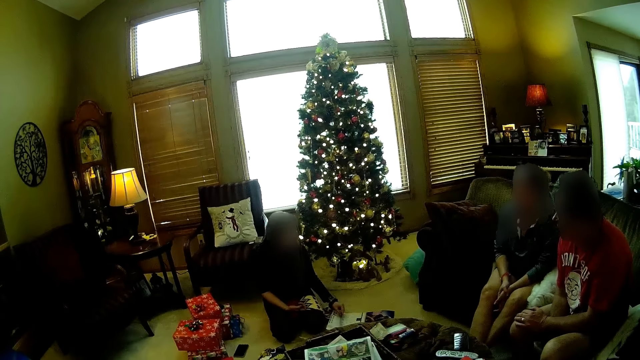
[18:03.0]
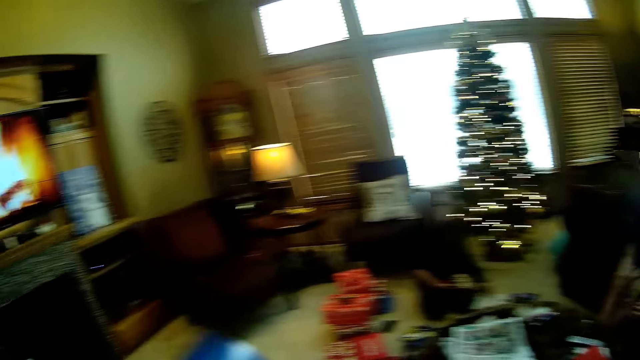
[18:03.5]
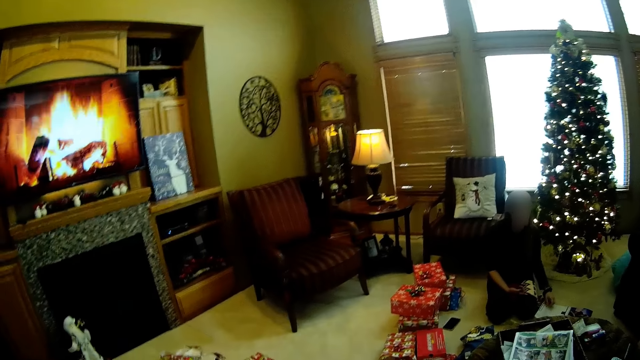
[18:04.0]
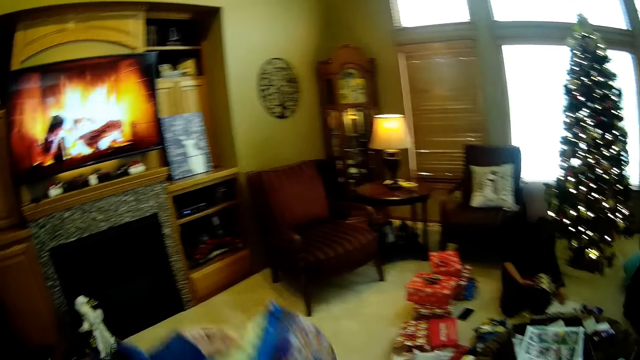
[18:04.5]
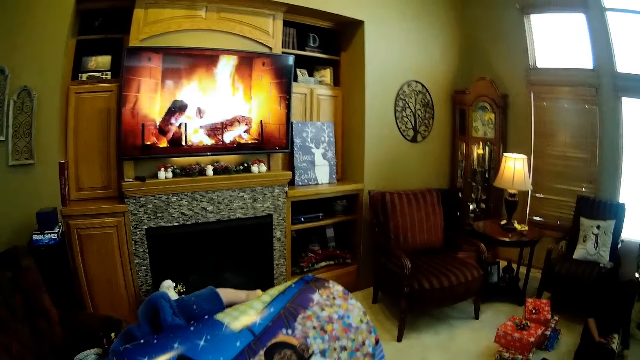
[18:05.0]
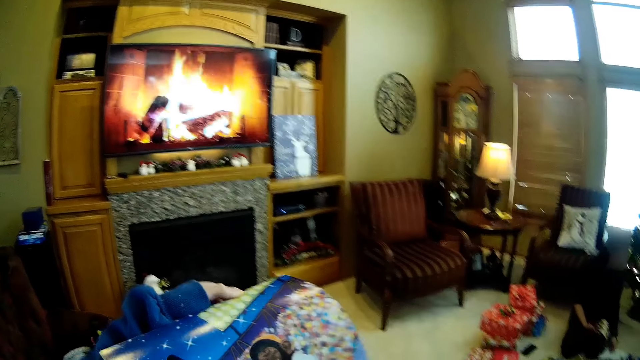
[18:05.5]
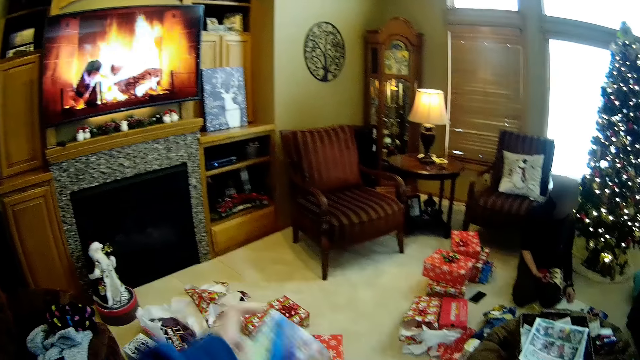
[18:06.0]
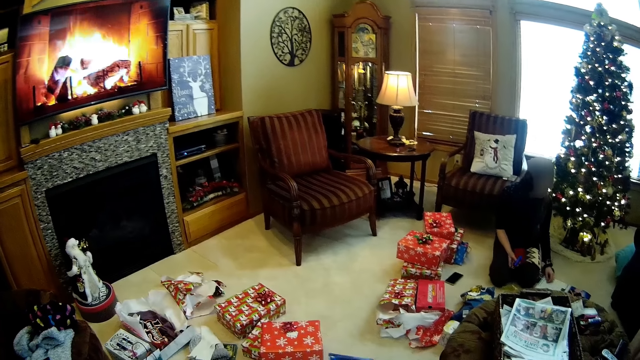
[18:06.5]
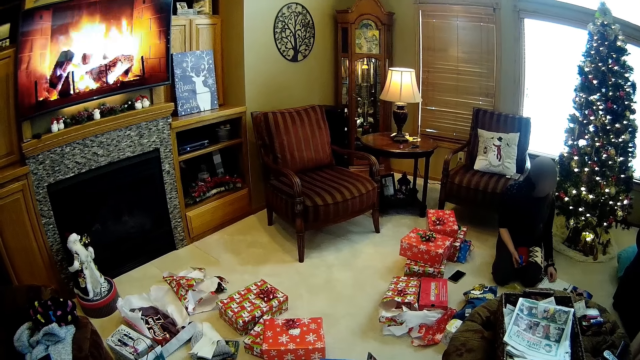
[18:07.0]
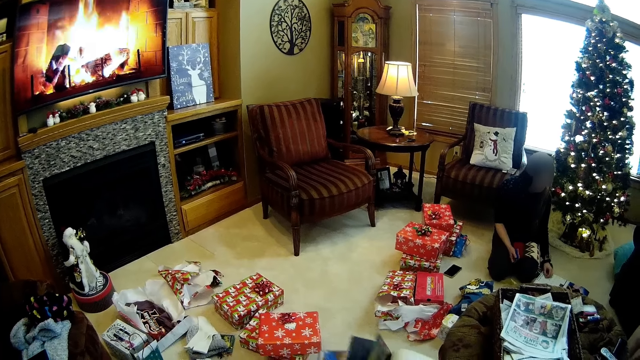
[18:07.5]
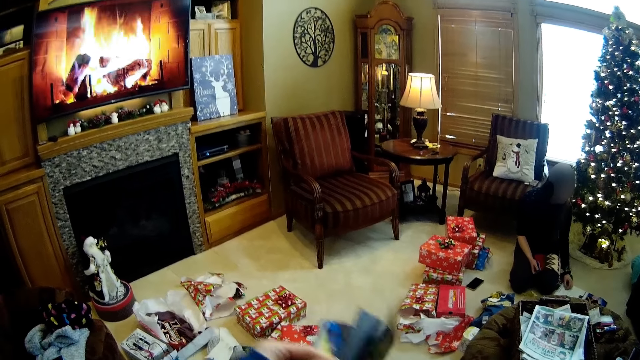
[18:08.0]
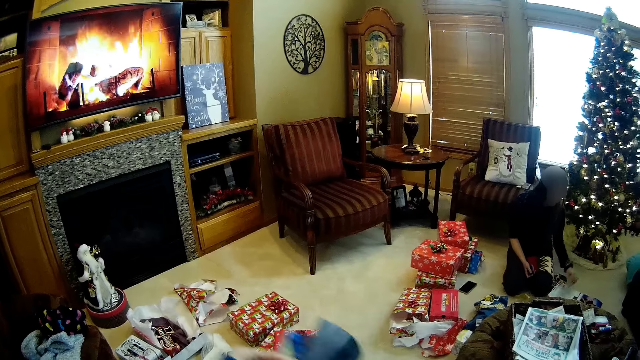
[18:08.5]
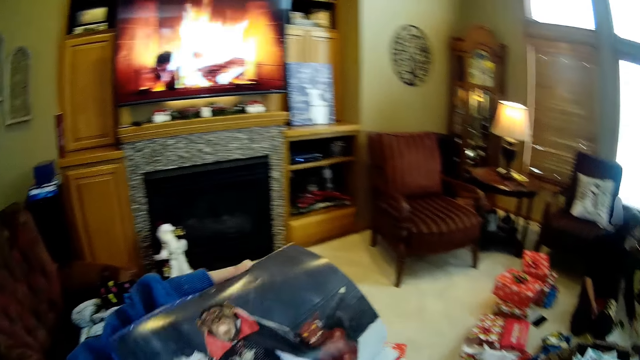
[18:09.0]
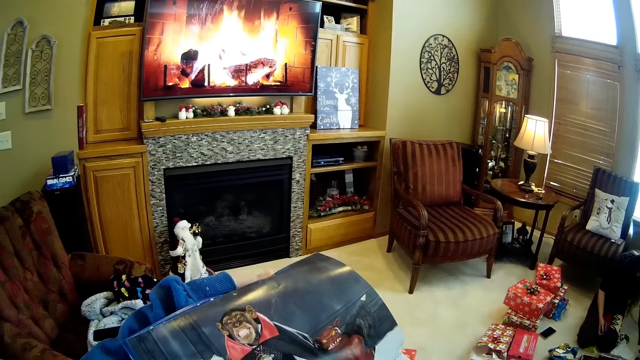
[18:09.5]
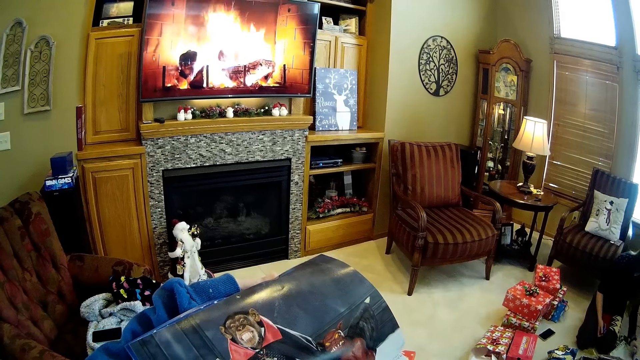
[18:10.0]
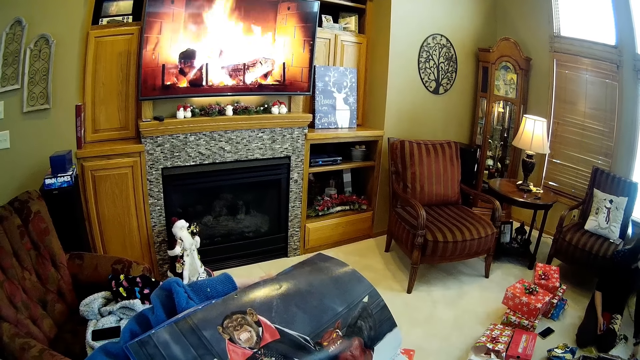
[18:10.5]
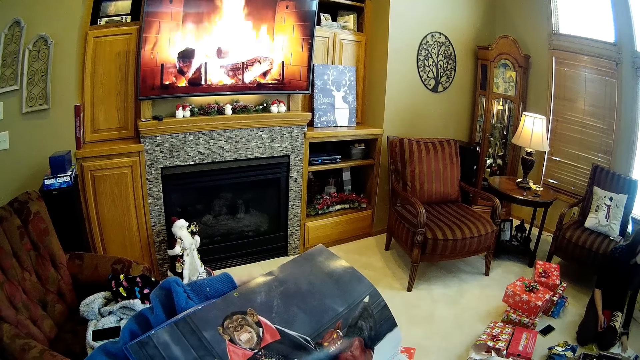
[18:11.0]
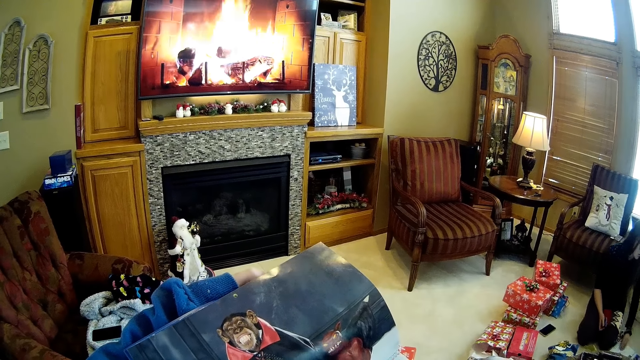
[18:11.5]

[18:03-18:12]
The camera wearer reads the book. They look around the house. They read the book.

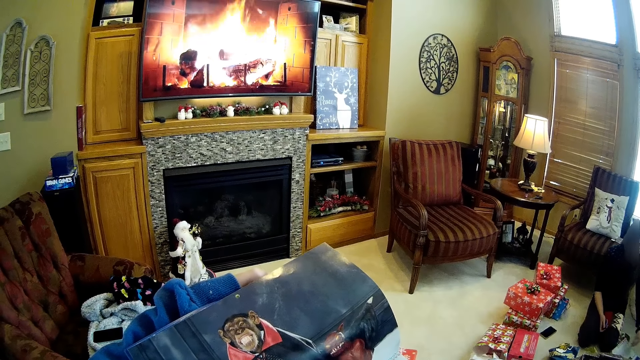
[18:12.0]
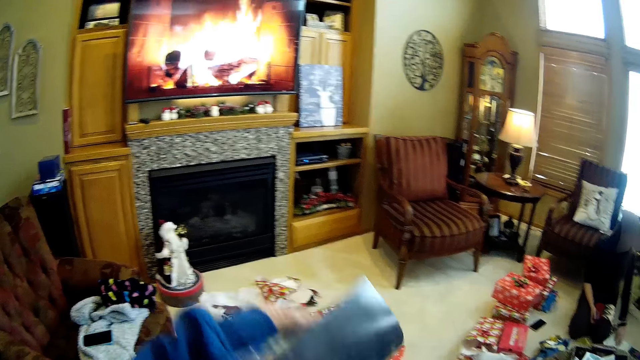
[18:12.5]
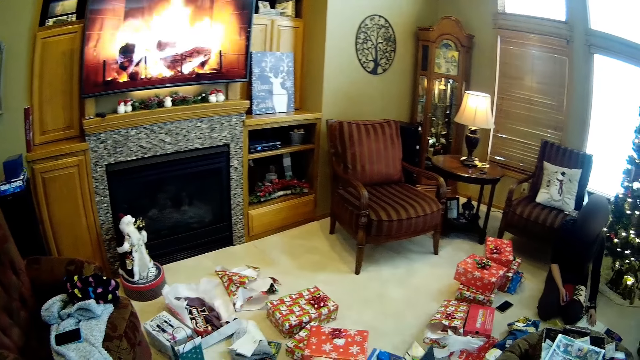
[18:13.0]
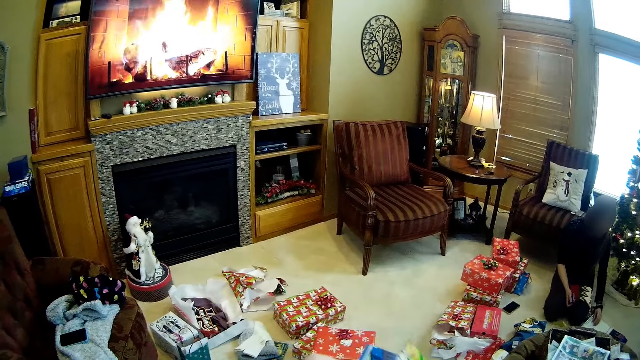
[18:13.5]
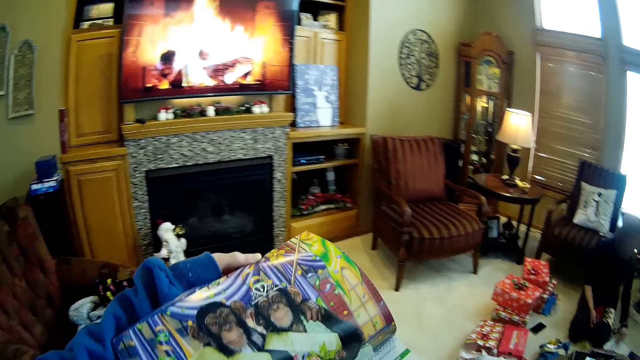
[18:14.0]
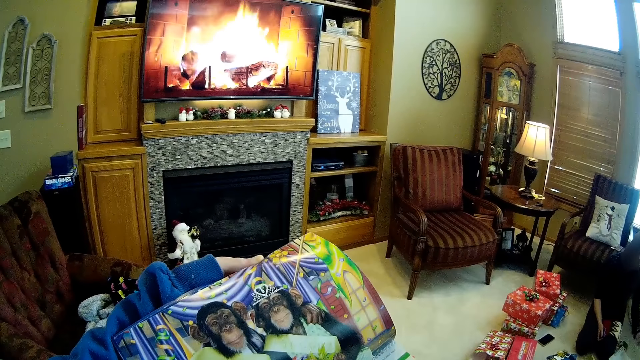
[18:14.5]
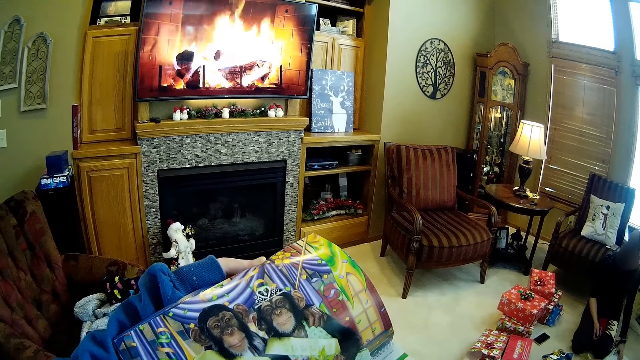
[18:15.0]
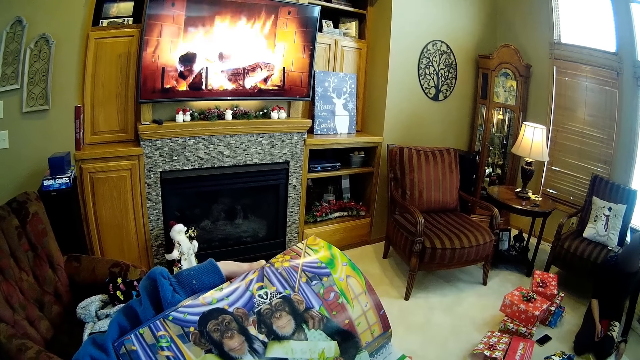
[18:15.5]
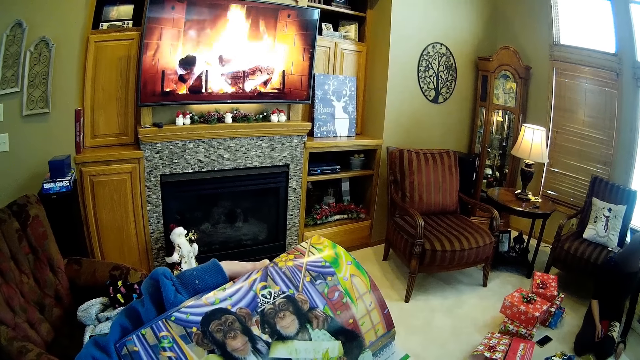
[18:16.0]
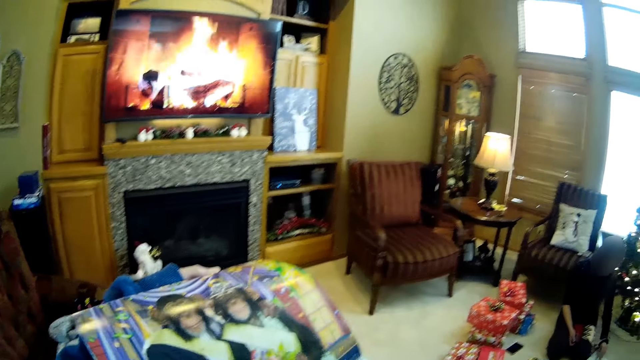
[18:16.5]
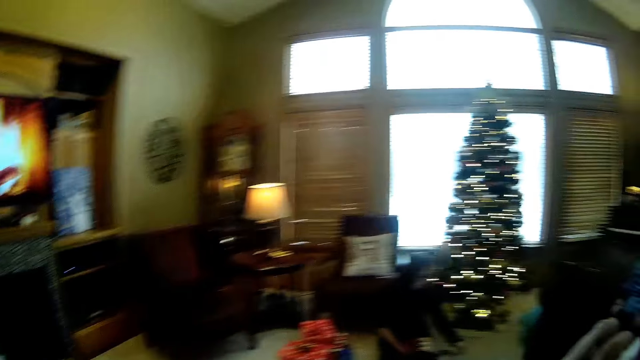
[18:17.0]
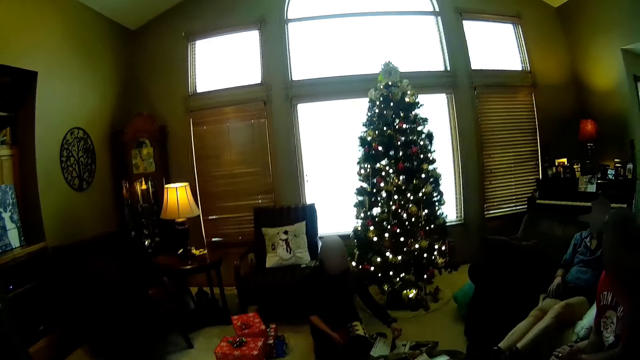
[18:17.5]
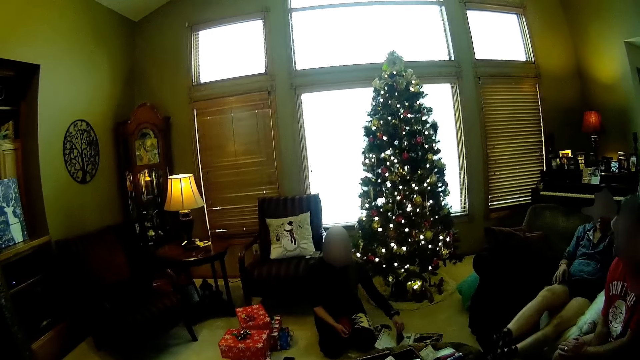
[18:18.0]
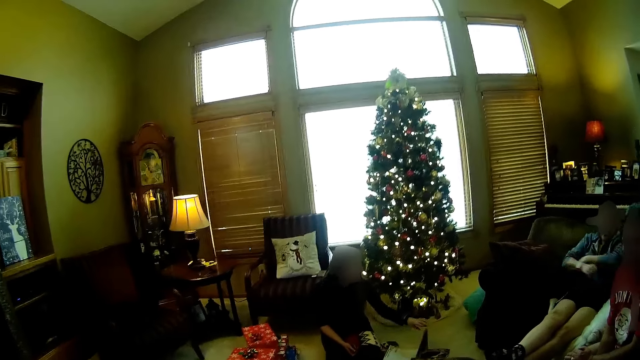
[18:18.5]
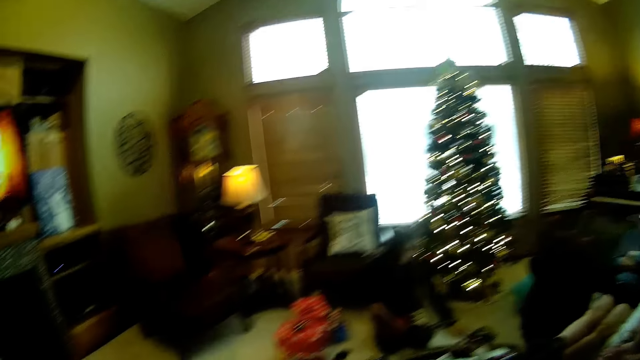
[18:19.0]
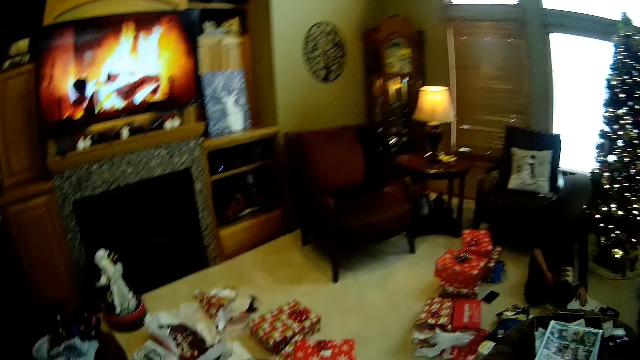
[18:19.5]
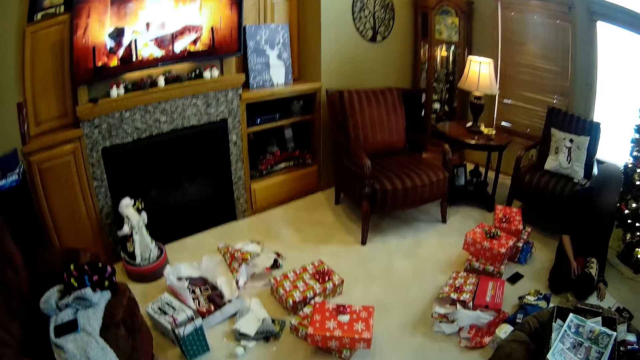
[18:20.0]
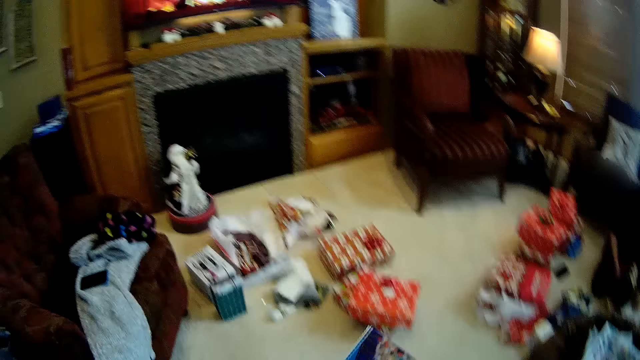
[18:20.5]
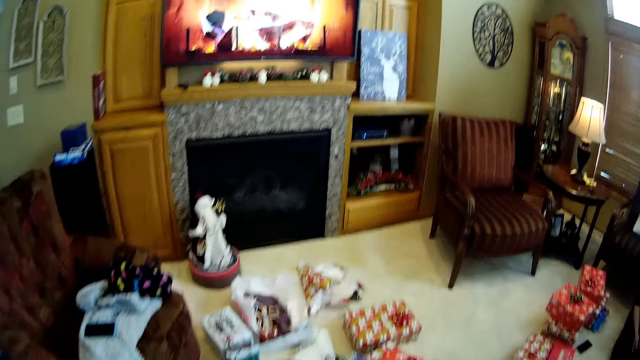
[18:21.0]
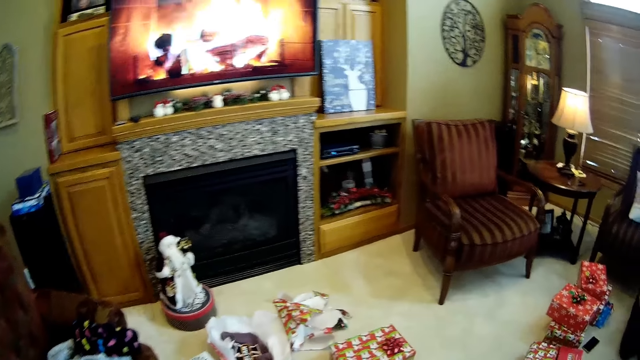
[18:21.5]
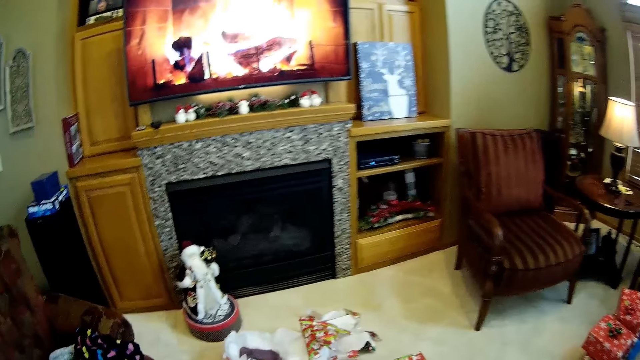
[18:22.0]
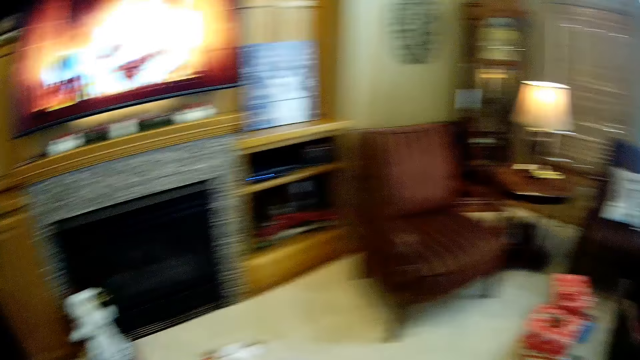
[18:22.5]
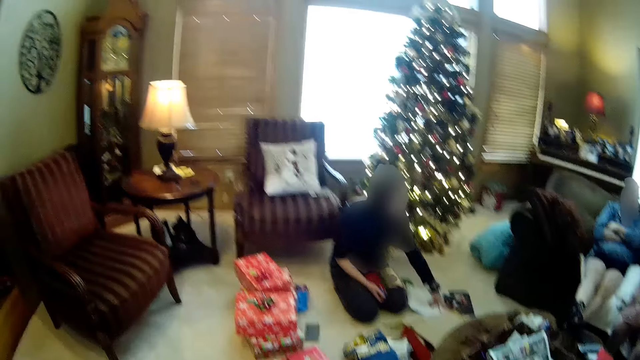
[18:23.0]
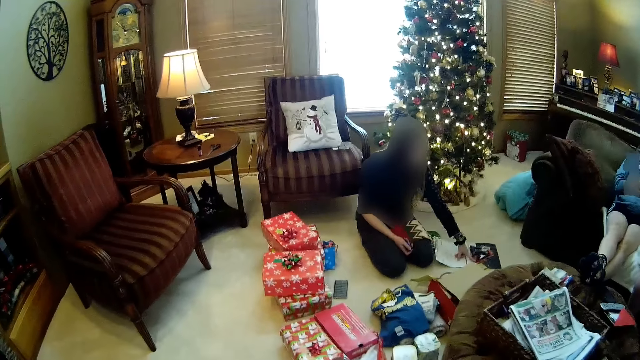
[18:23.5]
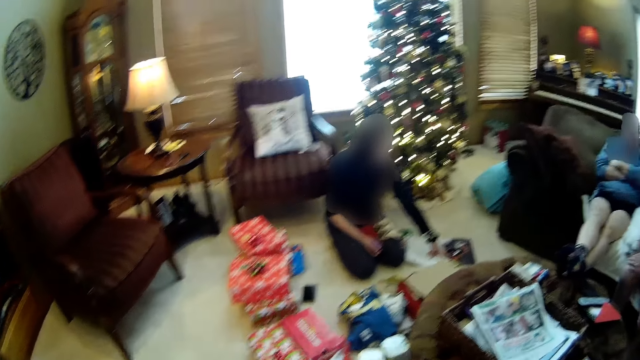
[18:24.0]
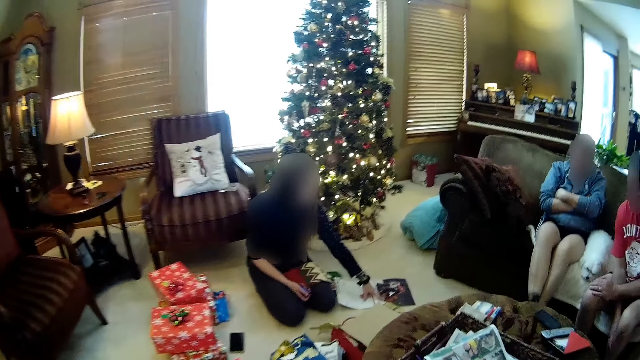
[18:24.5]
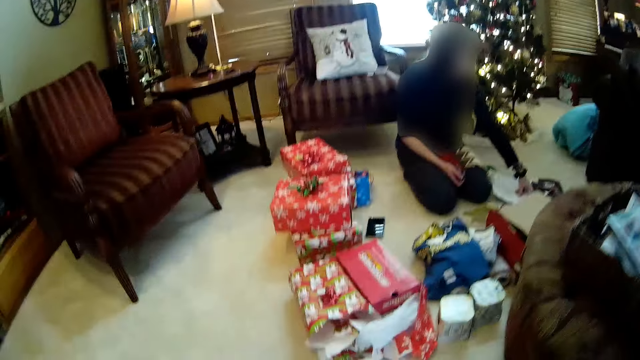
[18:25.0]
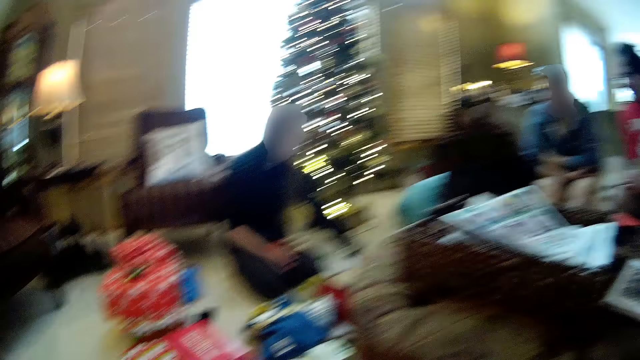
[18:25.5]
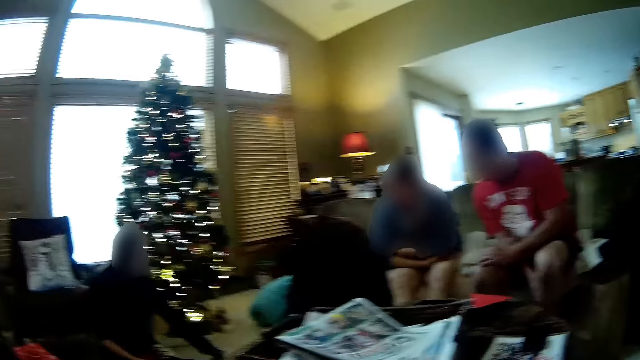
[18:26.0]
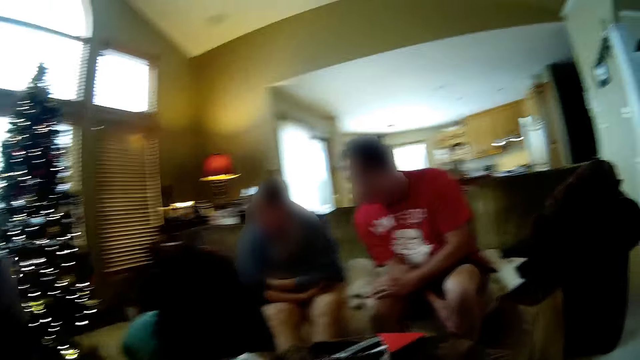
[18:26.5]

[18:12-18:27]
The camera wearer flips a page. They read the book. They look around the house. The woman opens the calendar with her left hand. The camera wearer walks around the house.
